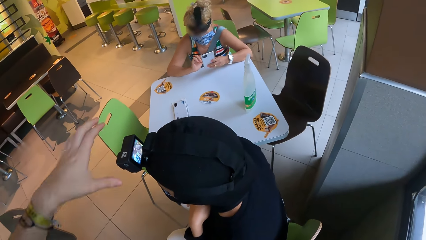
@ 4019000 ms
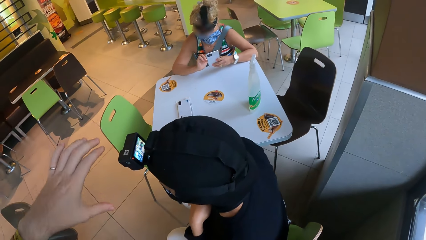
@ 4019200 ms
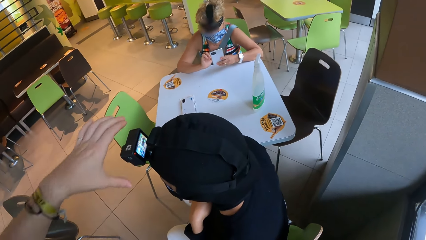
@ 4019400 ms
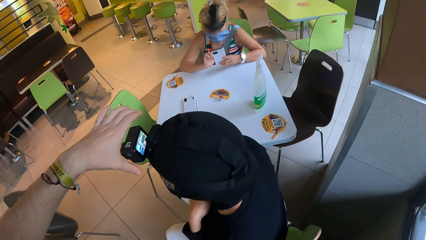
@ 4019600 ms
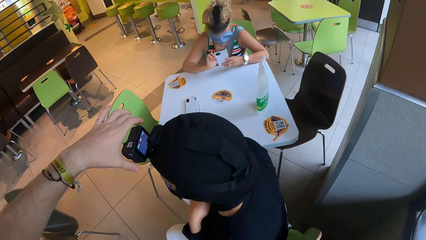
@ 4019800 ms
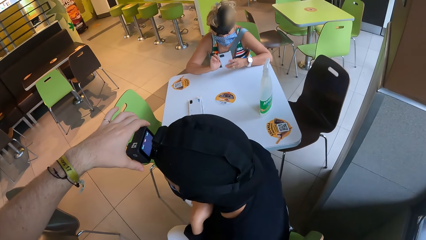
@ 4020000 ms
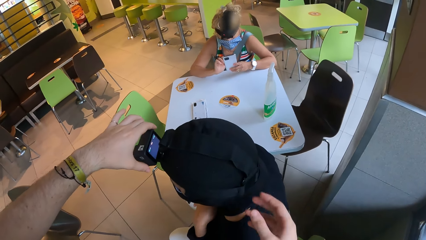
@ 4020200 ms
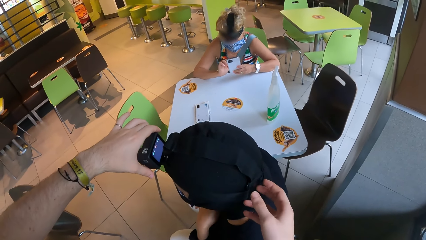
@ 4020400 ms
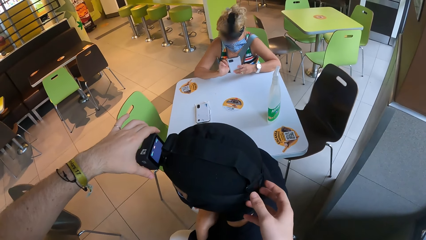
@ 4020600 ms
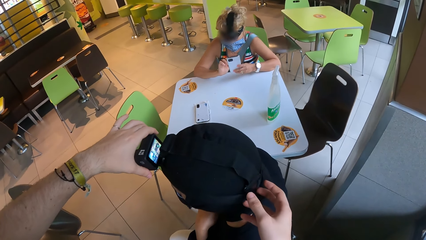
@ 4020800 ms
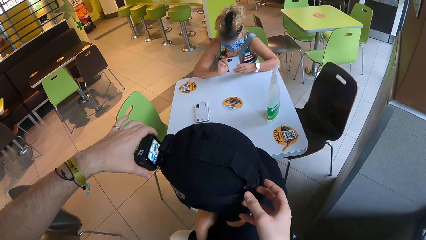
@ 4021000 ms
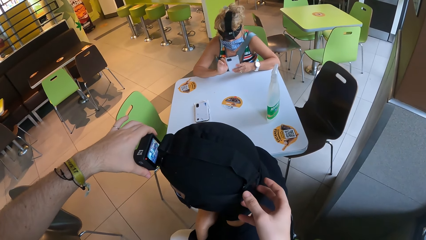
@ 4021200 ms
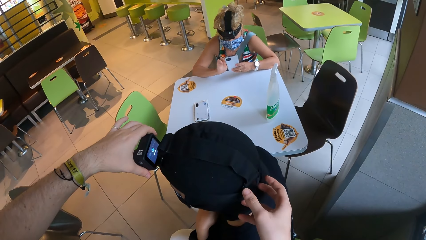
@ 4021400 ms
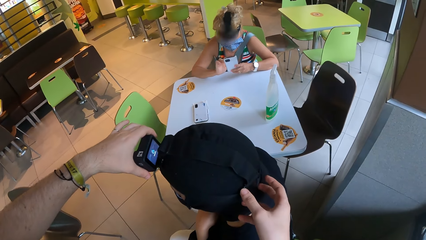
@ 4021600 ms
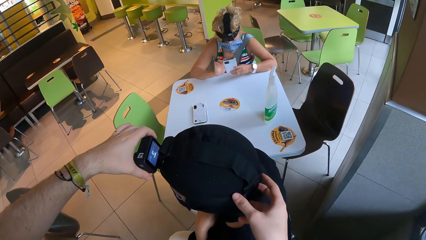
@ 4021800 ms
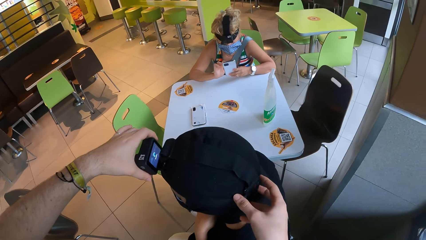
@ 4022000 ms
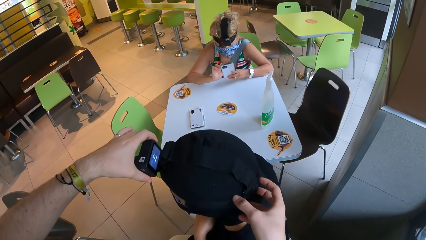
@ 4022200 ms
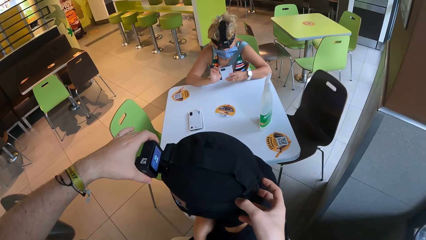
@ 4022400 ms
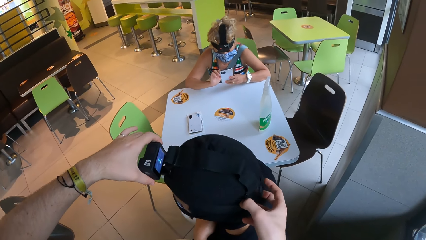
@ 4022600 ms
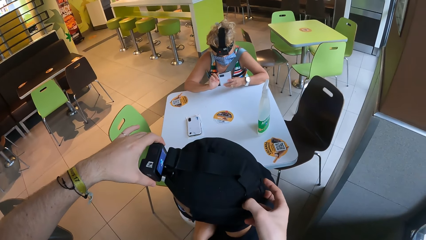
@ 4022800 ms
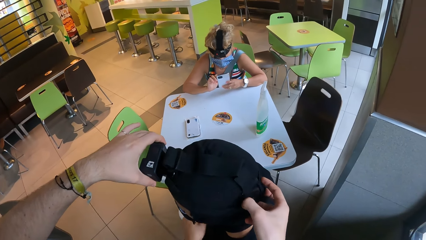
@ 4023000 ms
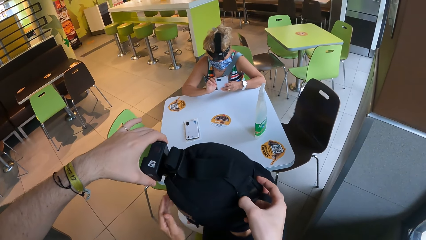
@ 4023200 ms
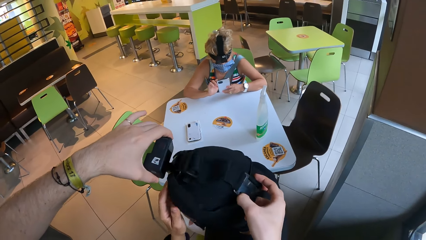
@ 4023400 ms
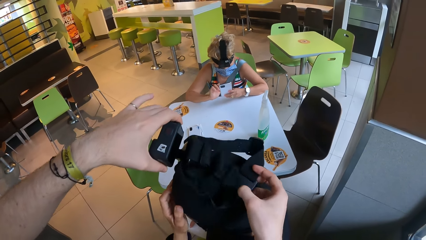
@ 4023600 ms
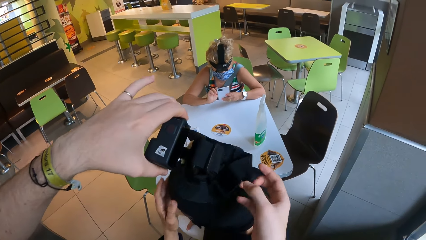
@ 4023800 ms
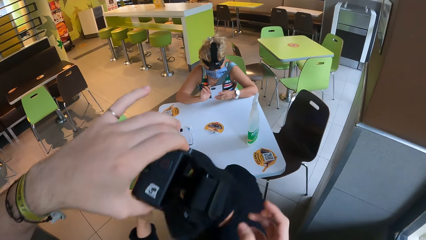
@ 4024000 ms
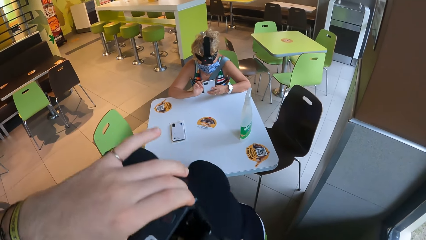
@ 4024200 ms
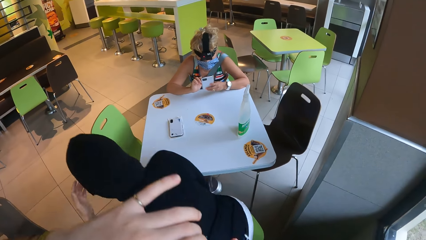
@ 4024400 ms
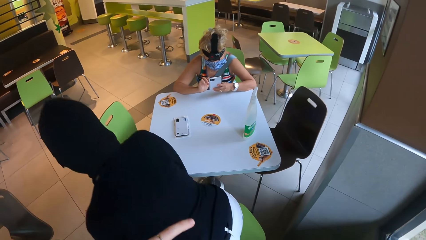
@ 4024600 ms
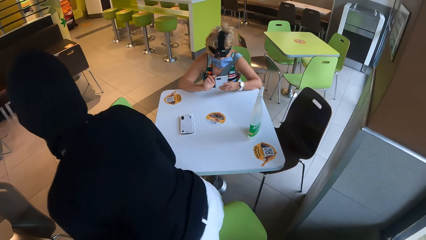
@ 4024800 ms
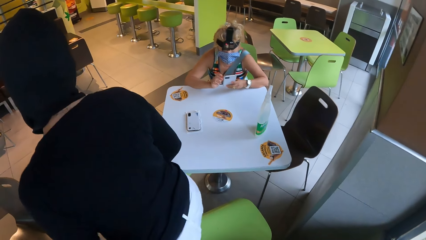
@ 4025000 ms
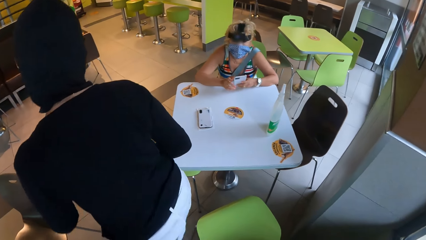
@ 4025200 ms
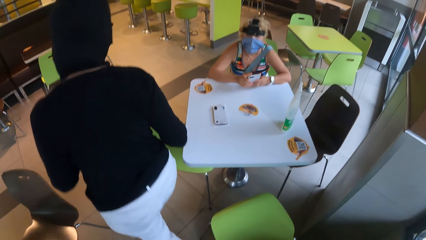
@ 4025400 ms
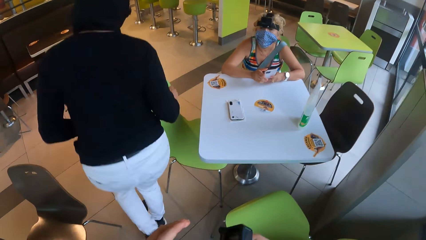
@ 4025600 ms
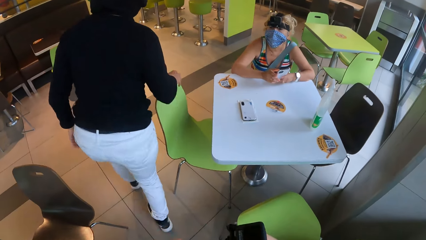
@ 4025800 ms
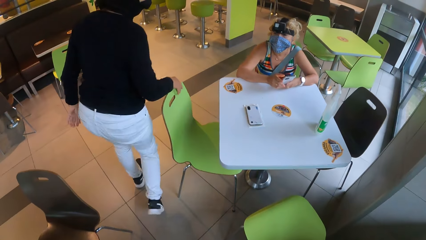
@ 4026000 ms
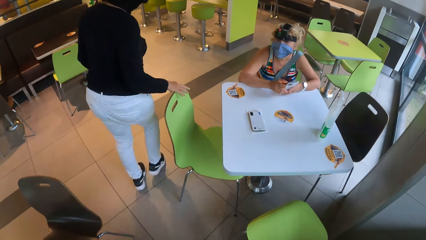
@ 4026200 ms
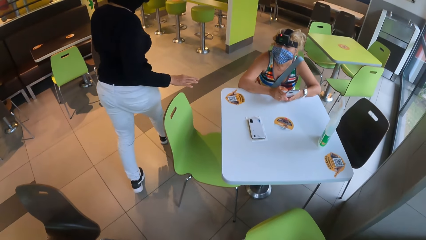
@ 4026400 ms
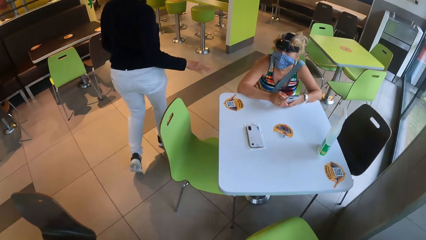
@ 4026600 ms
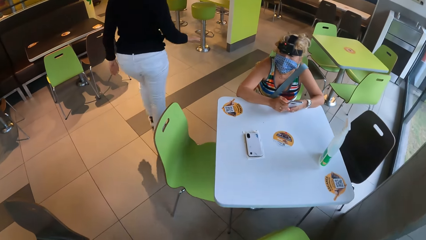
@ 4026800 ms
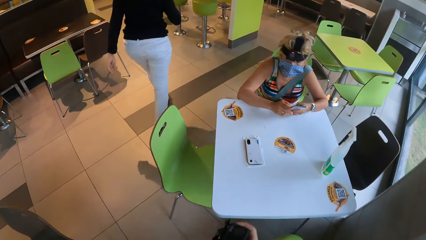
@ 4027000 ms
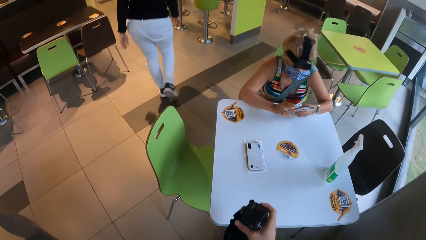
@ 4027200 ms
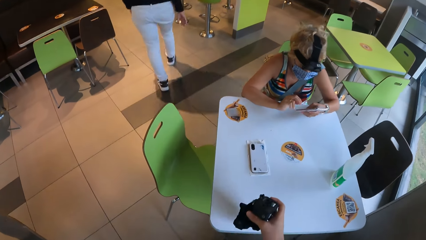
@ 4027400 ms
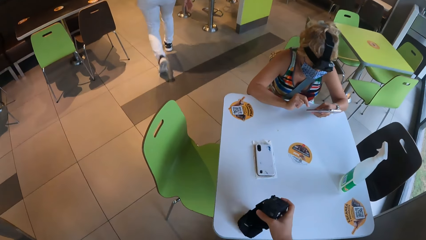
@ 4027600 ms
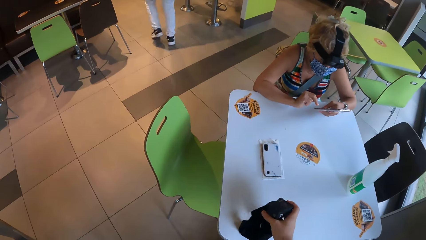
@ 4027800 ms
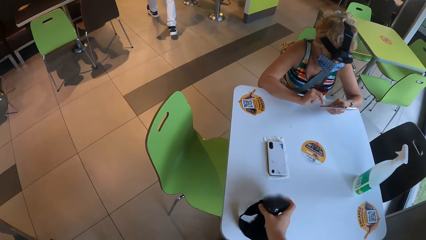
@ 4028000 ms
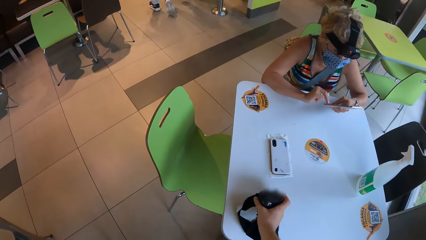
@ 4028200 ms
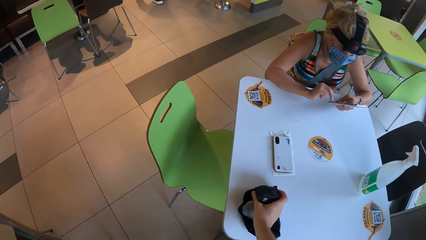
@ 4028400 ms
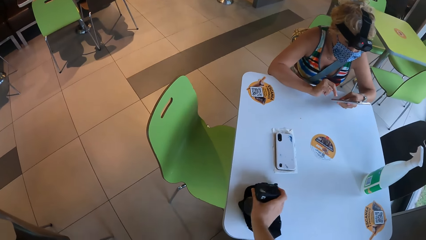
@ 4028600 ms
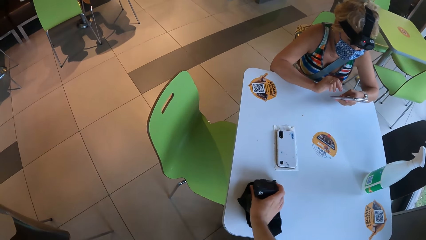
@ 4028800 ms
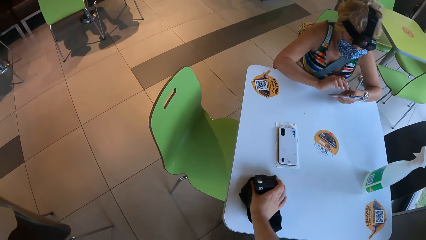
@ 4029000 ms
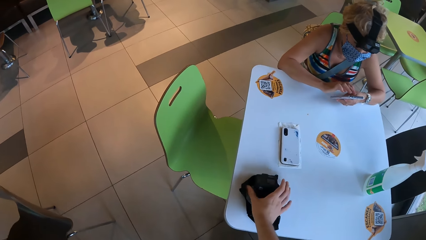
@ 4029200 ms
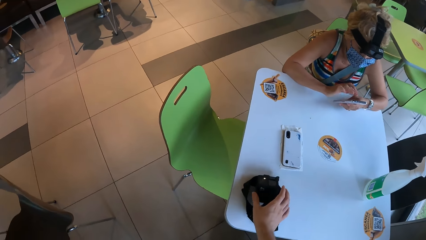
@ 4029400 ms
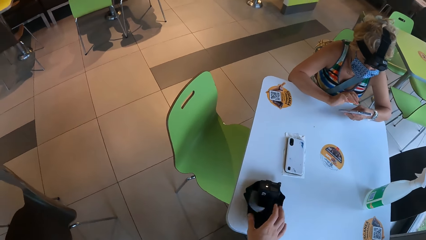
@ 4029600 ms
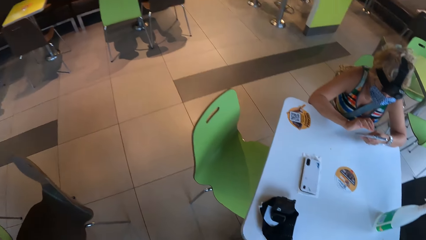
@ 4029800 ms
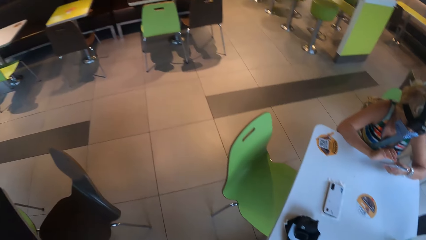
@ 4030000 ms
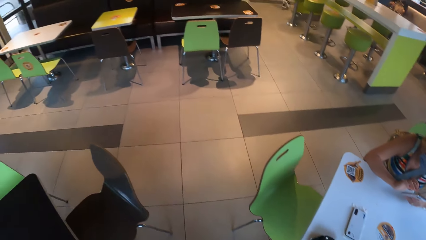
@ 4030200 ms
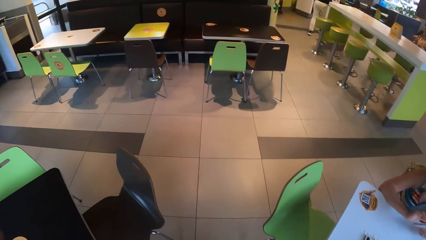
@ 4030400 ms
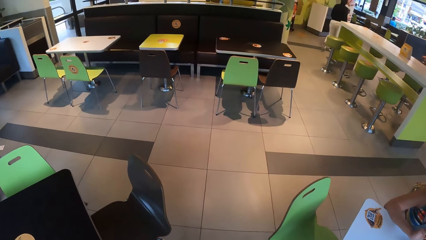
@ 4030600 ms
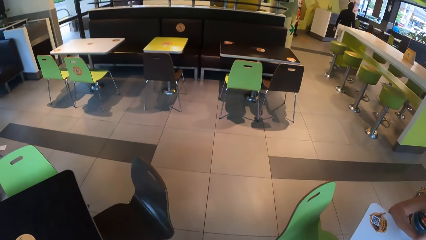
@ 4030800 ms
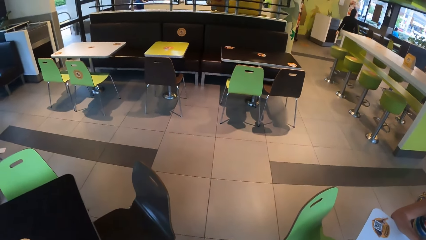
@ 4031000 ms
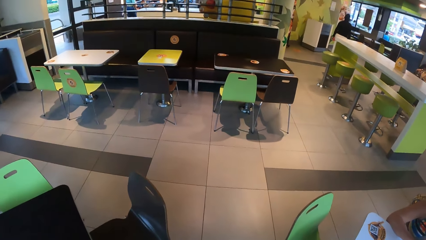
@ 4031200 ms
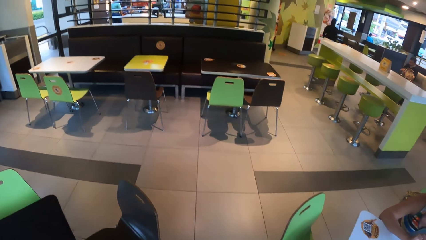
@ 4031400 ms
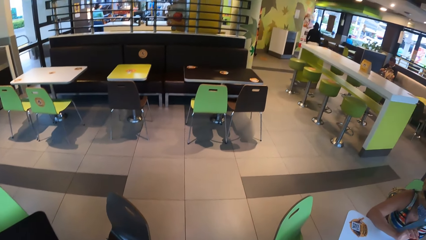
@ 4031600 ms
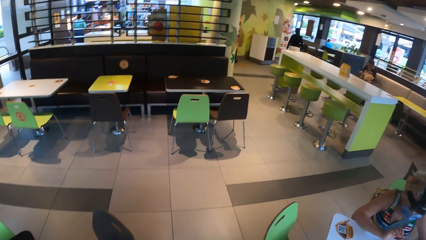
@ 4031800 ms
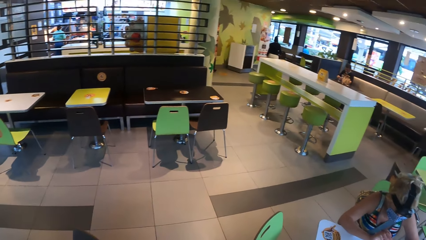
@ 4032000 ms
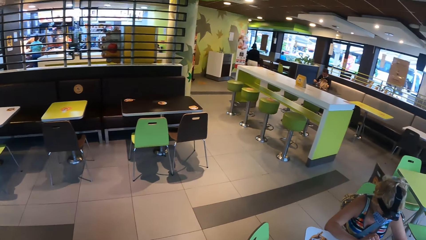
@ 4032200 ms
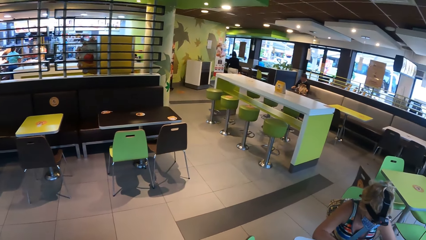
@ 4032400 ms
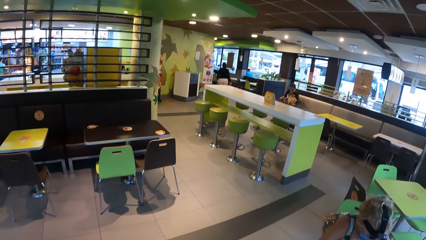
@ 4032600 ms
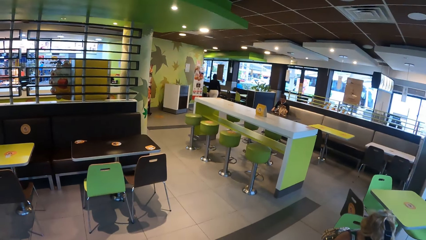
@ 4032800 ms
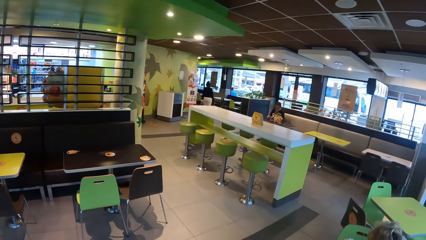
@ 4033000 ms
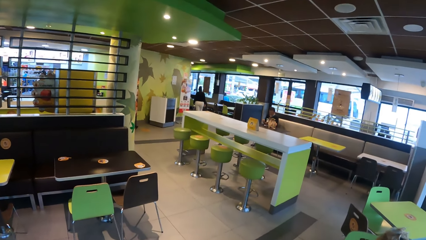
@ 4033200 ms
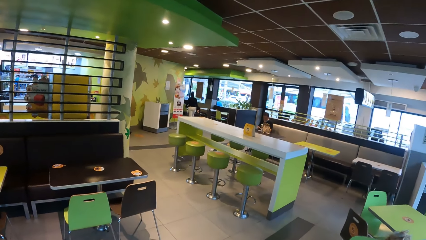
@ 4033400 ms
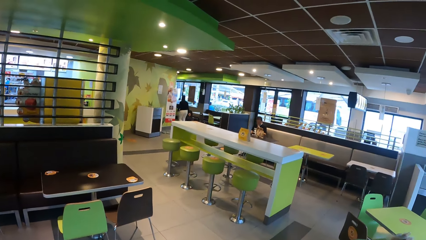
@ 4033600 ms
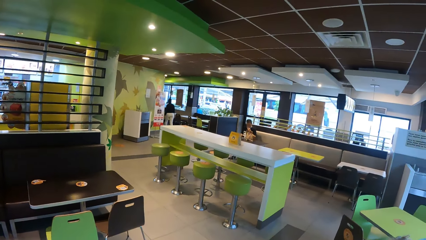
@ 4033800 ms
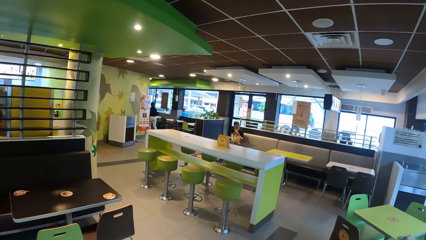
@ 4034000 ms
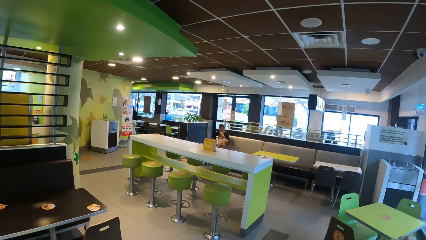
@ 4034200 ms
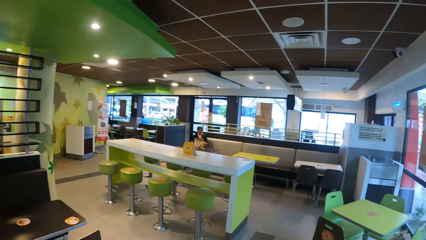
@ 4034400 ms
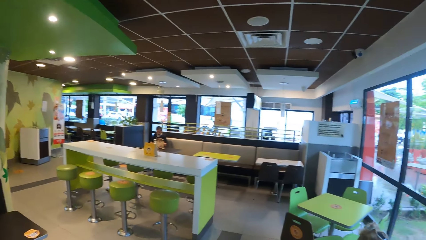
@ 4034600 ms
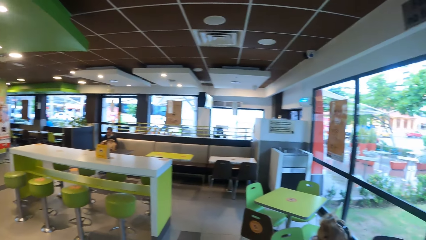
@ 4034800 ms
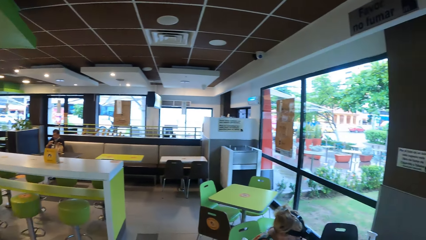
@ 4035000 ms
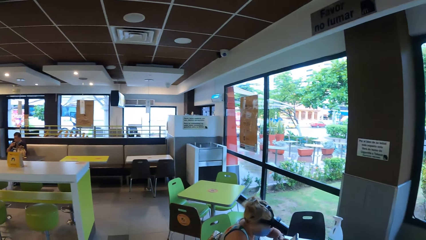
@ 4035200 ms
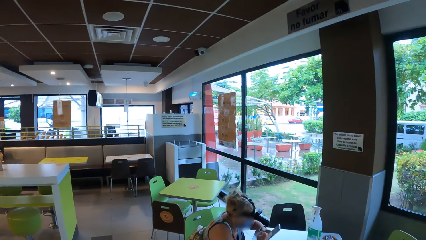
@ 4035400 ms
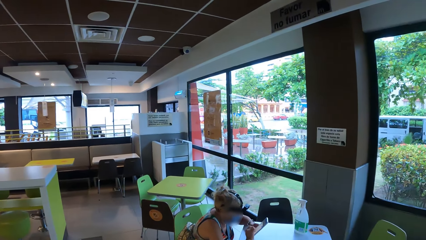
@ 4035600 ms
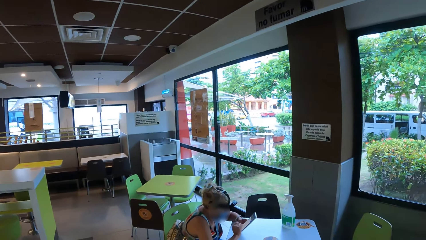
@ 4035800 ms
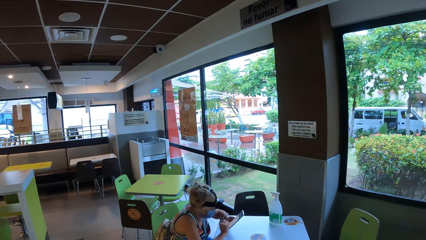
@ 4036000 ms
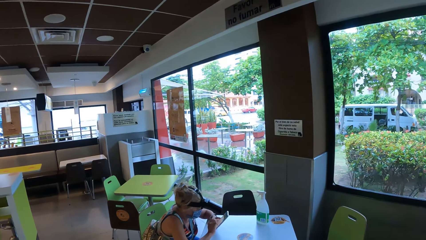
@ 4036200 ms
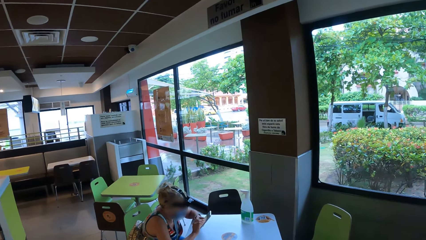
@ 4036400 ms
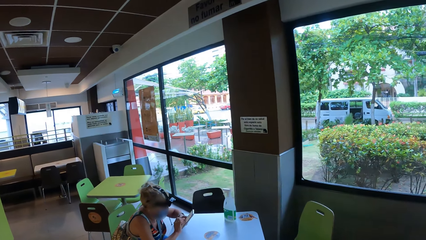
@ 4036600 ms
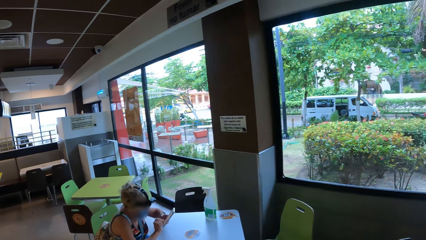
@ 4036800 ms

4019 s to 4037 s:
The camera wearer takes off the camera on a woman. They hold the camera belt on the woman's head. They pull off the camera from the woman's head. The woman stands up. The camera wearer holds the camera. The woman walks around. The camera wearer drops the camera on the table with the right hand. Another woman scrolls the phone. The camera wearer looks around the restaurant. They walk around.
